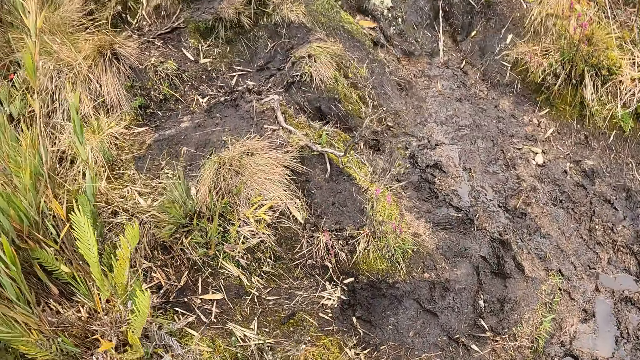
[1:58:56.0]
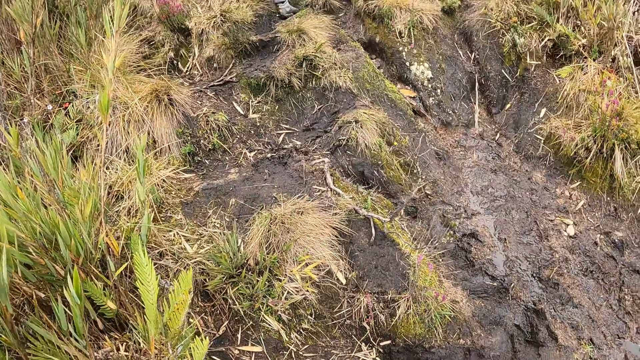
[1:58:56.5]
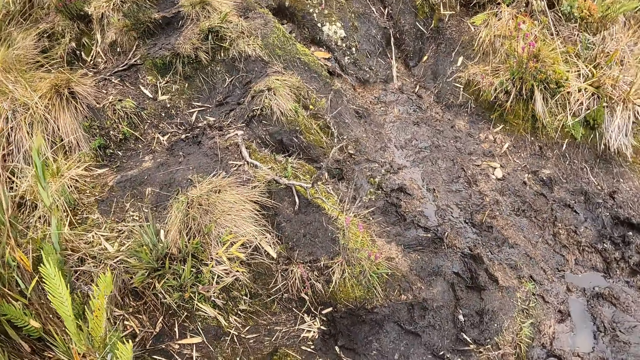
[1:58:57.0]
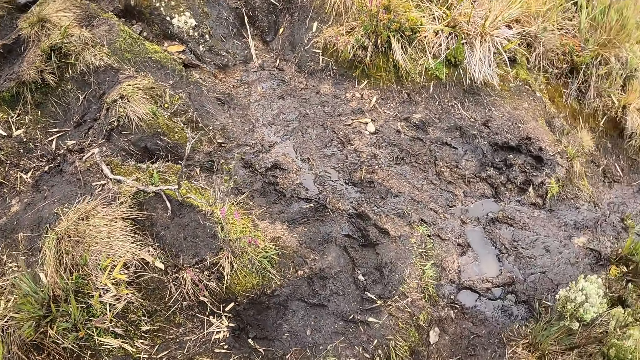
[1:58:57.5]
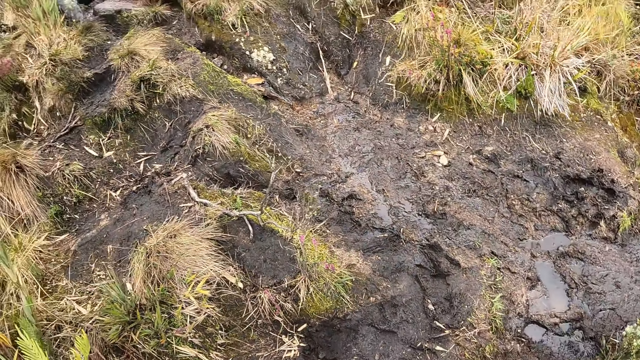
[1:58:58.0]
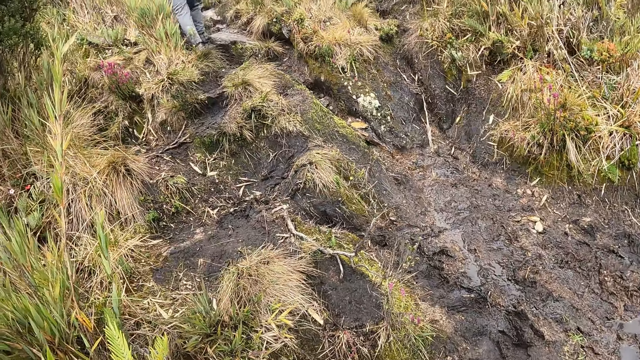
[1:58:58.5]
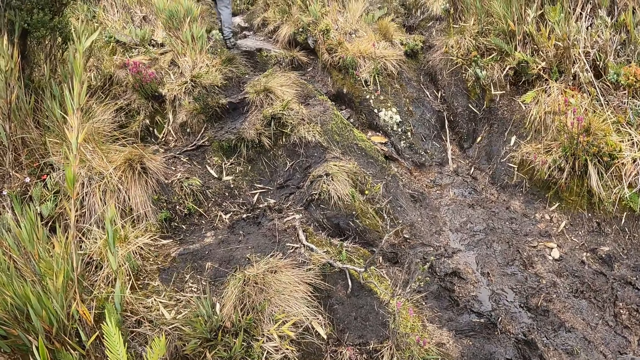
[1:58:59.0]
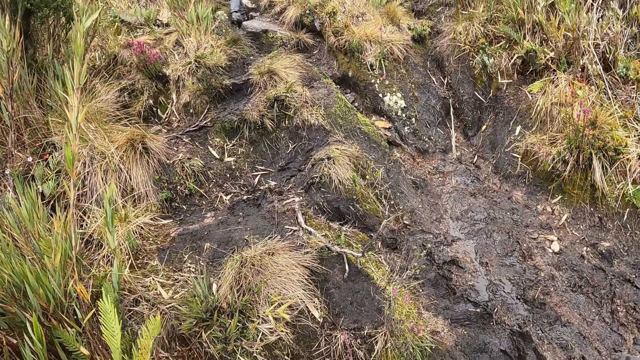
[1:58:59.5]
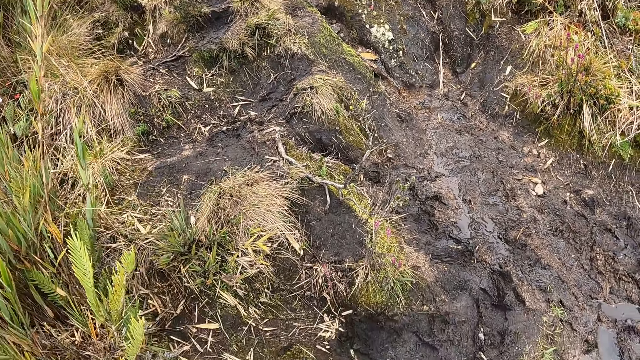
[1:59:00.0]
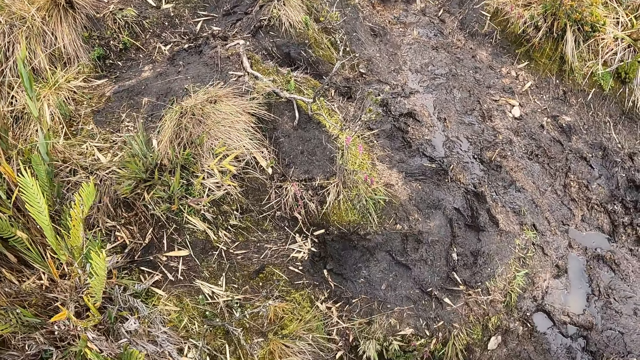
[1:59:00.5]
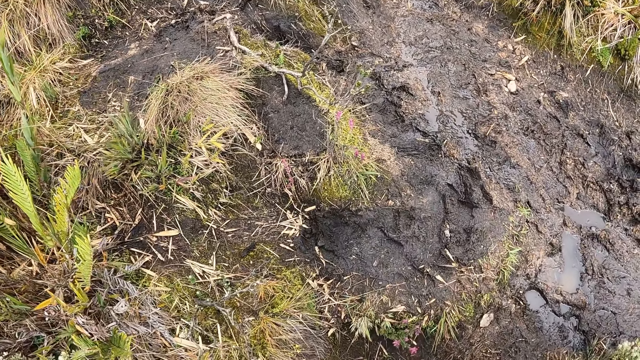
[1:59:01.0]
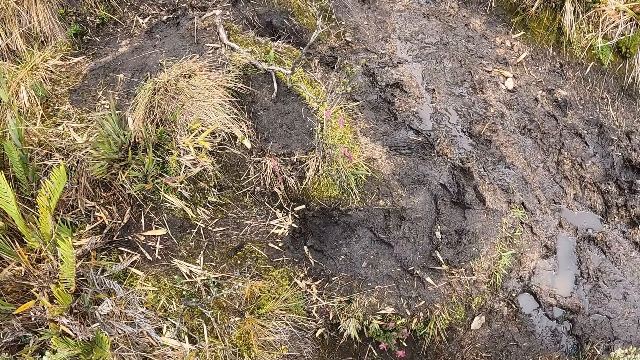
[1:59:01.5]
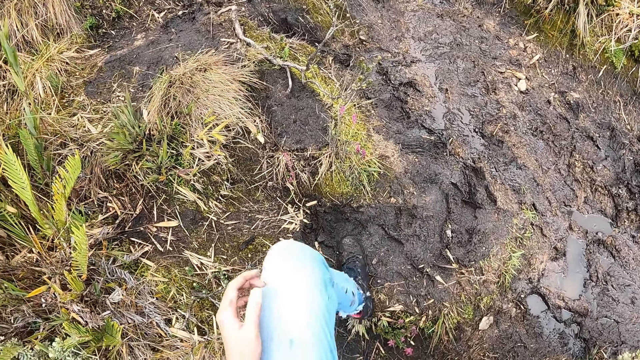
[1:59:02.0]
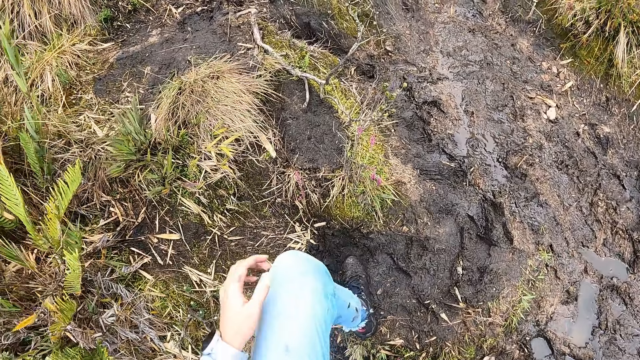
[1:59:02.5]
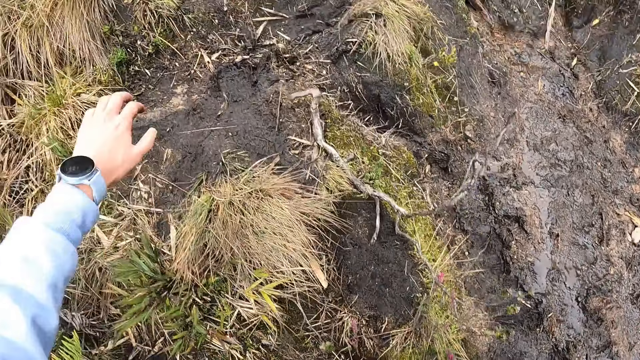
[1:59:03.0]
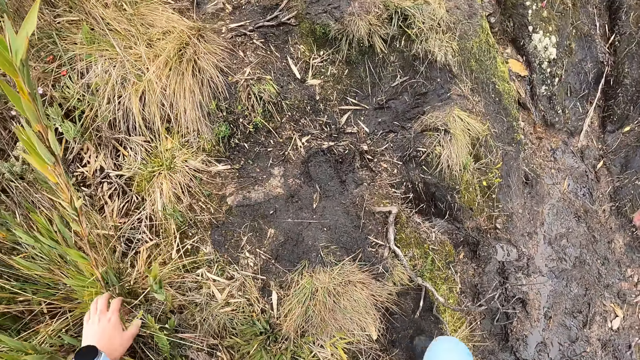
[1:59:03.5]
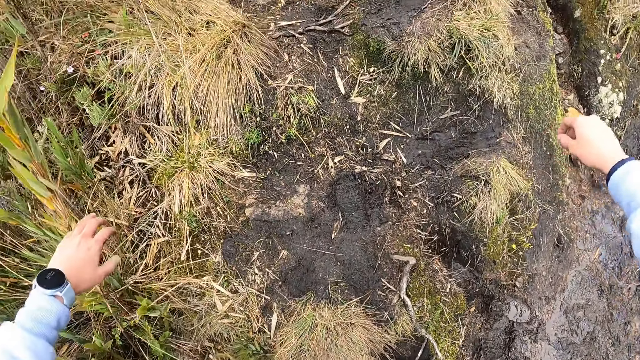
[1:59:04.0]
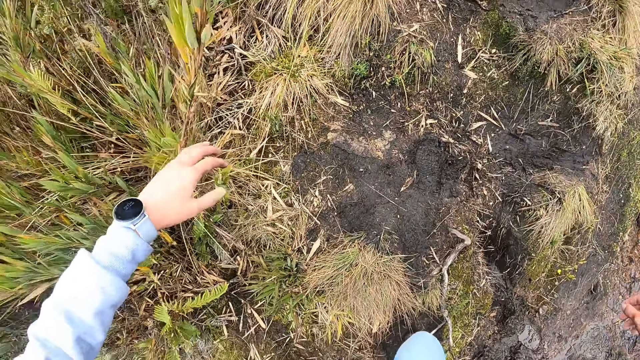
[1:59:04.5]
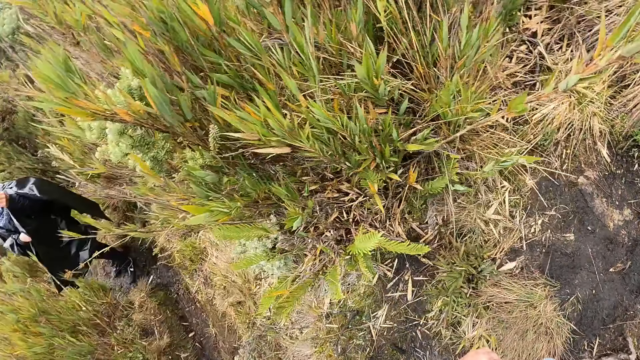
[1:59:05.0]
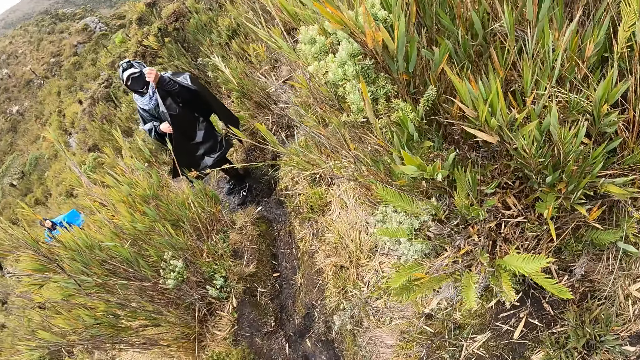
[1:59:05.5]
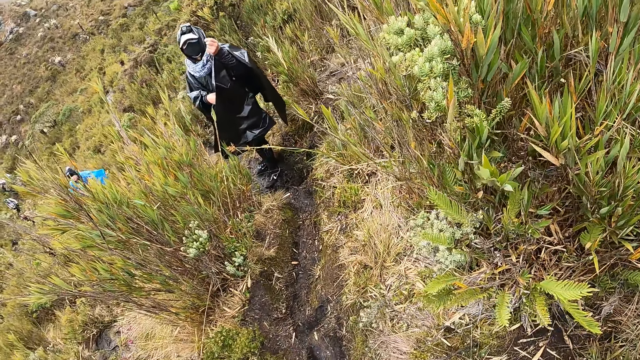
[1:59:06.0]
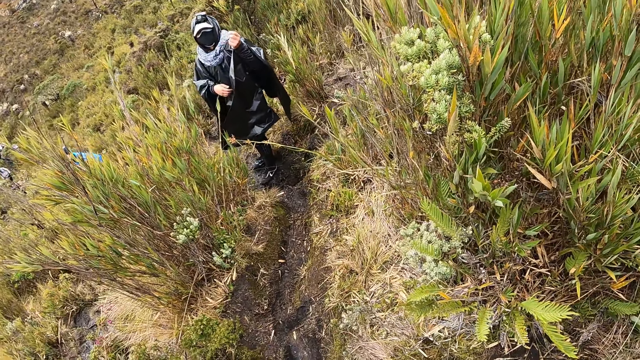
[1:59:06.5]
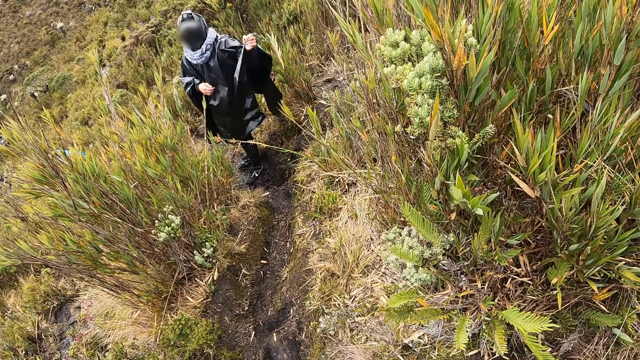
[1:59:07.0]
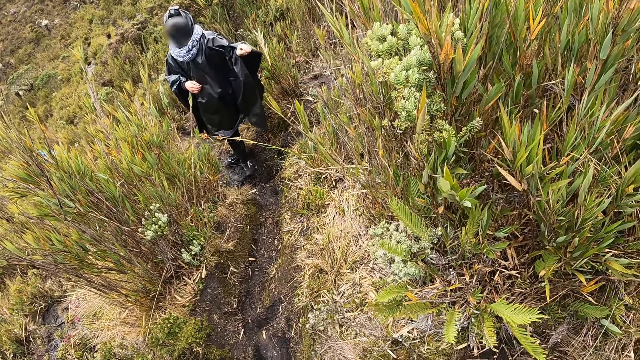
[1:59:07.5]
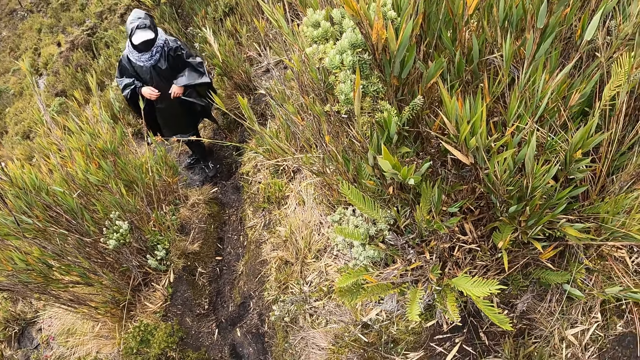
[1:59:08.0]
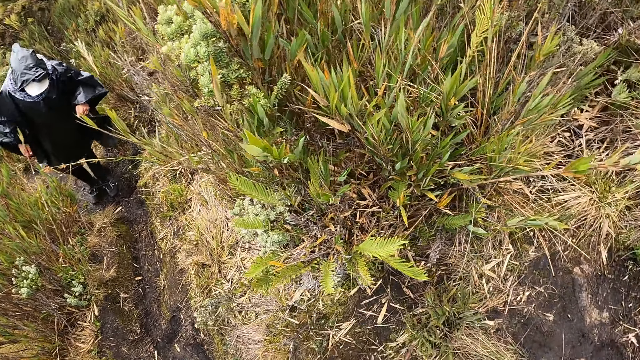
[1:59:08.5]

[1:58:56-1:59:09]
The camera wearer stands on the path in the forest. They walk on the path in the forest. They stand on the path in the forest. A man walks on the path in the forest. The camera wearer interacts with a woman.

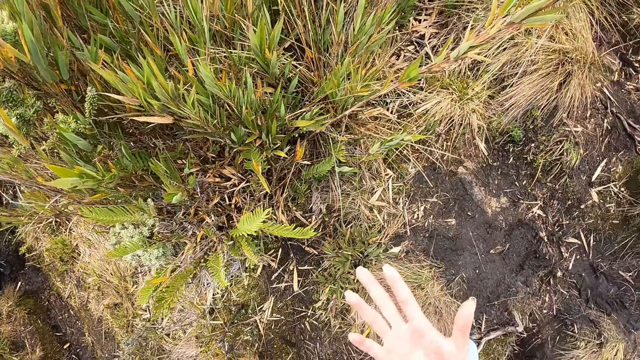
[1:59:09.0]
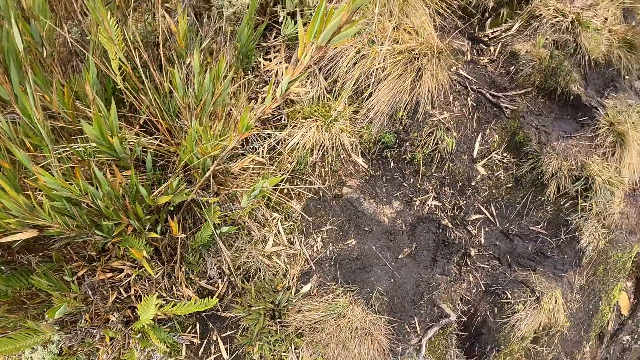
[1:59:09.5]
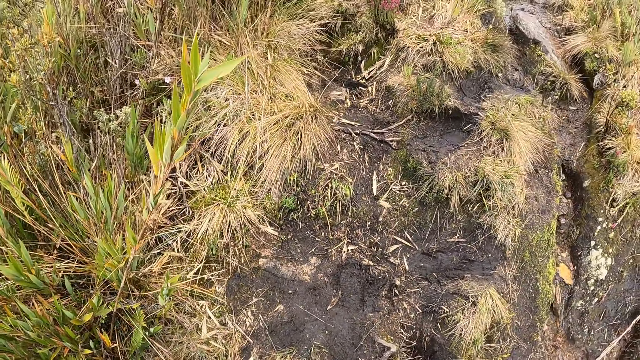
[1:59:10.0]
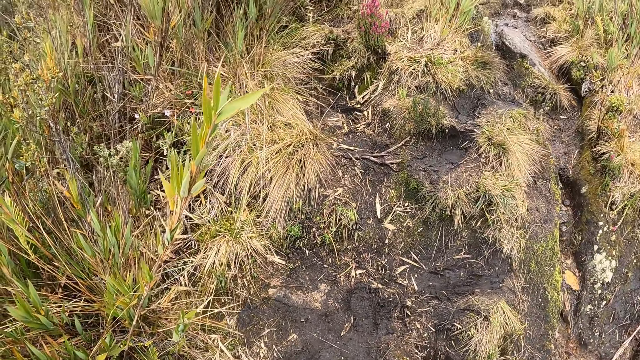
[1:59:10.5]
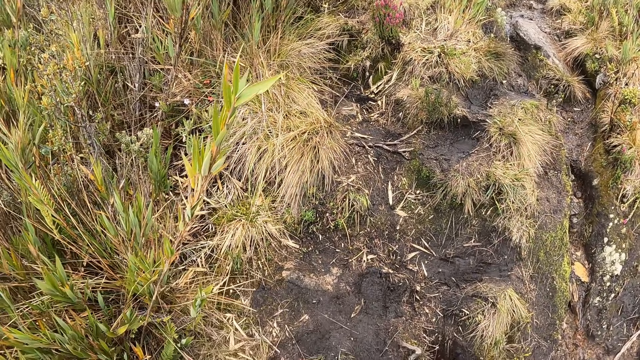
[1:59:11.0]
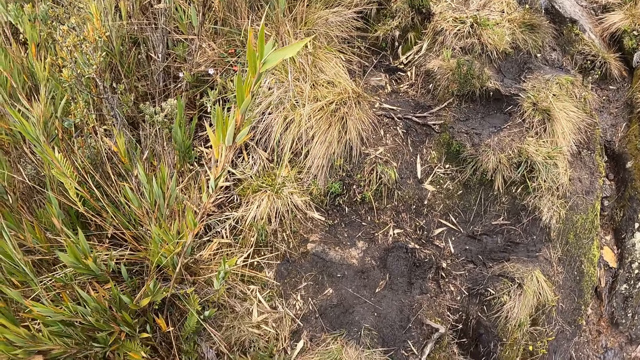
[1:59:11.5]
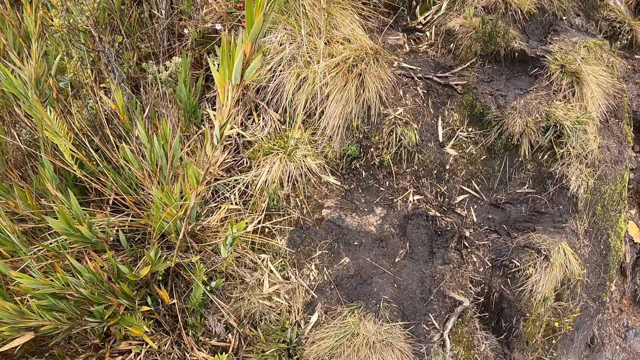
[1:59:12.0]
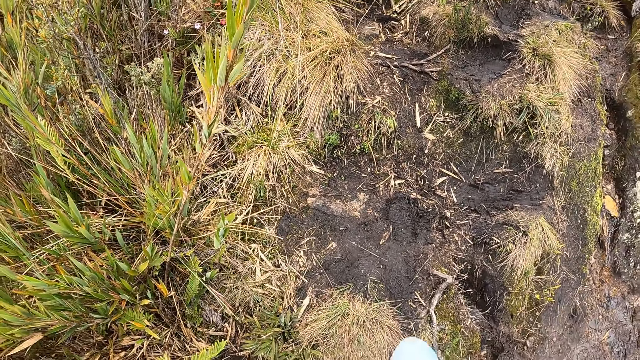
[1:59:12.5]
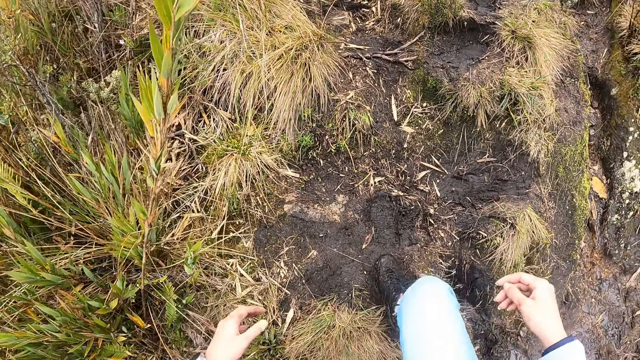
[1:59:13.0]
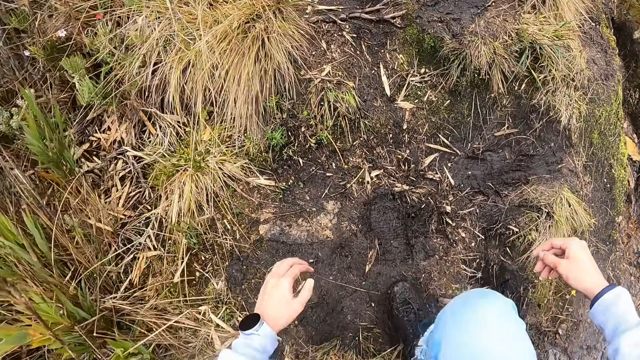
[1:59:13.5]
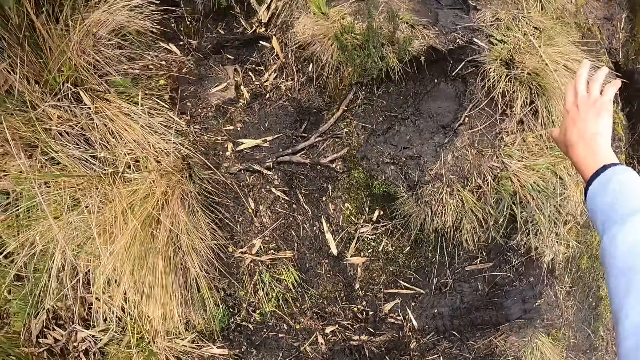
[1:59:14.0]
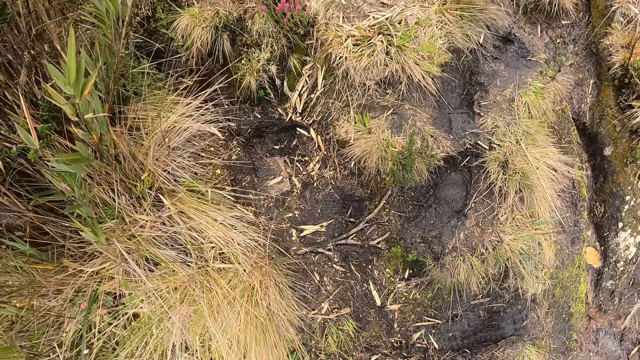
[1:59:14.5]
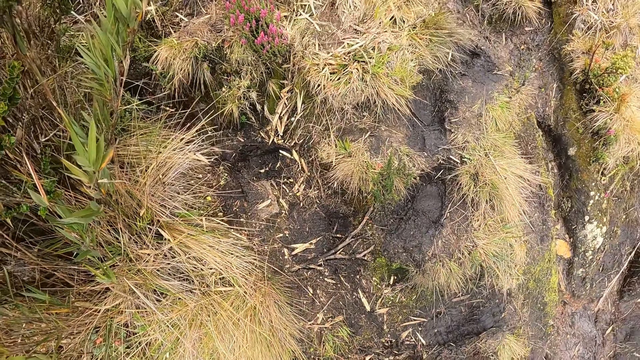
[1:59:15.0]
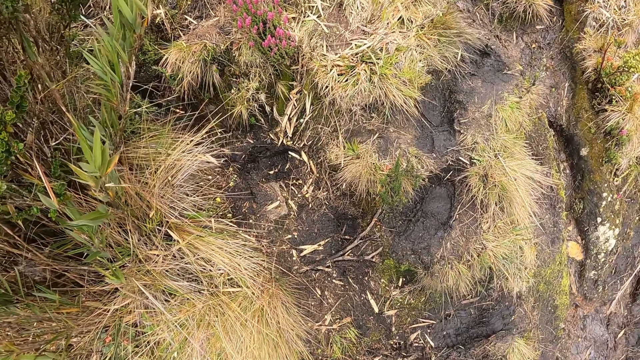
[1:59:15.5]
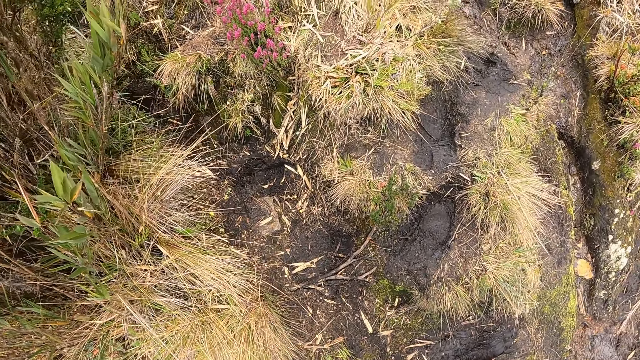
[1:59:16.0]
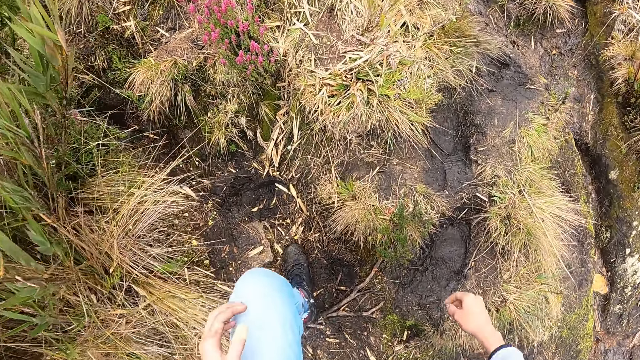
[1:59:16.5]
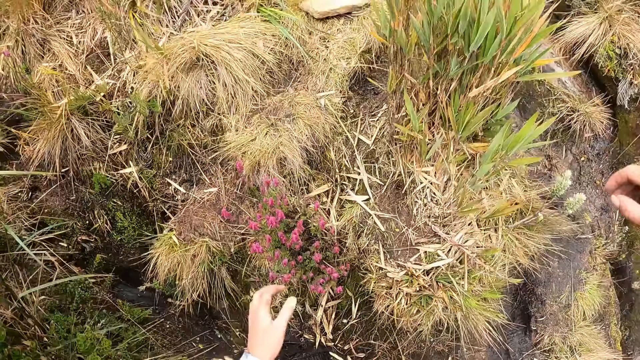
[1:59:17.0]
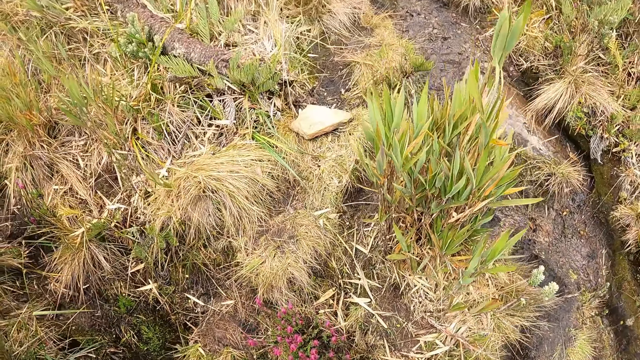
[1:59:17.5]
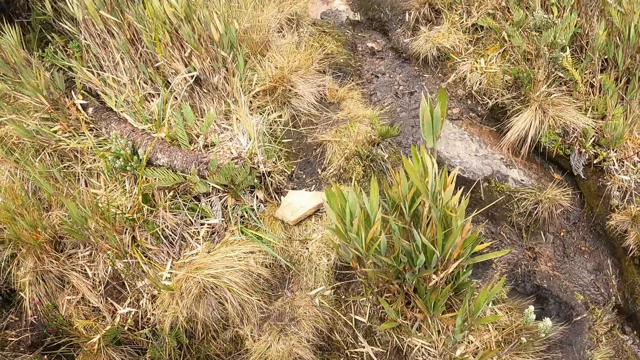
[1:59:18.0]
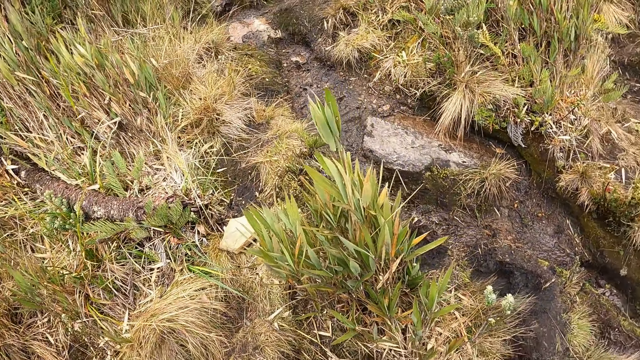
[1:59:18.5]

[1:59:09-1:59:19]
The camera wearer stands on the path in the forest. They walk on the path in the forest.
